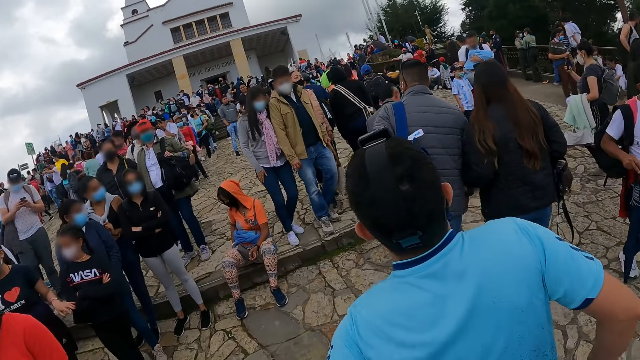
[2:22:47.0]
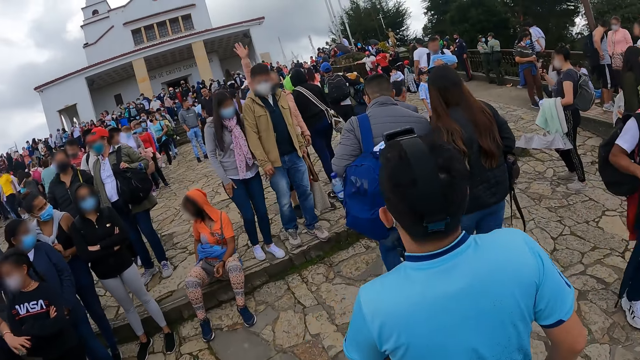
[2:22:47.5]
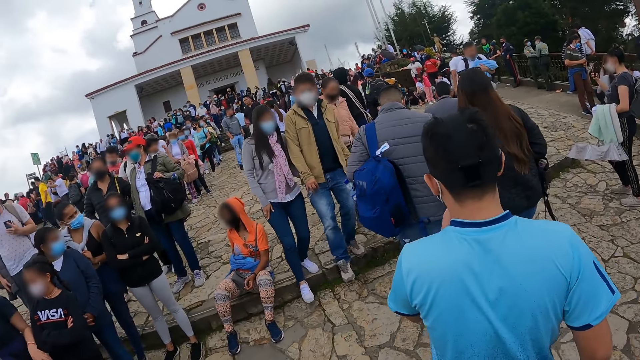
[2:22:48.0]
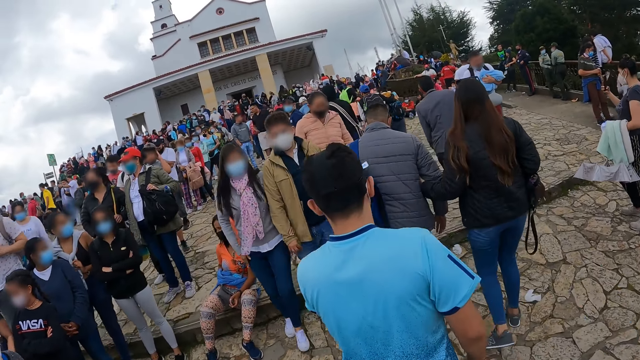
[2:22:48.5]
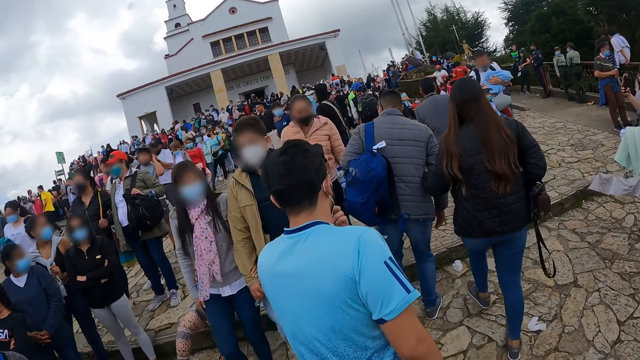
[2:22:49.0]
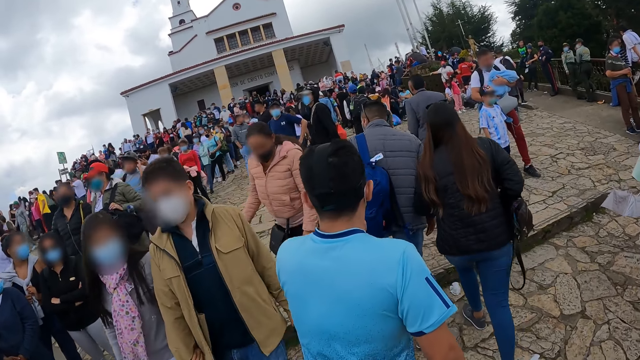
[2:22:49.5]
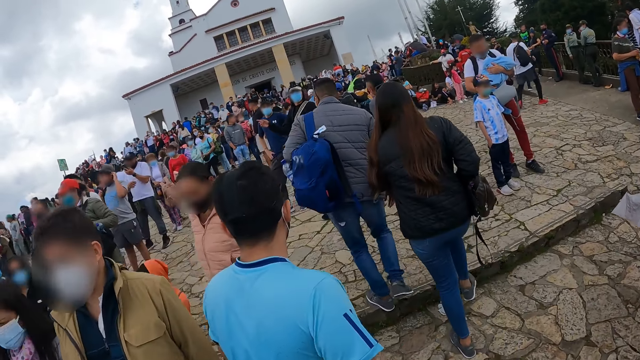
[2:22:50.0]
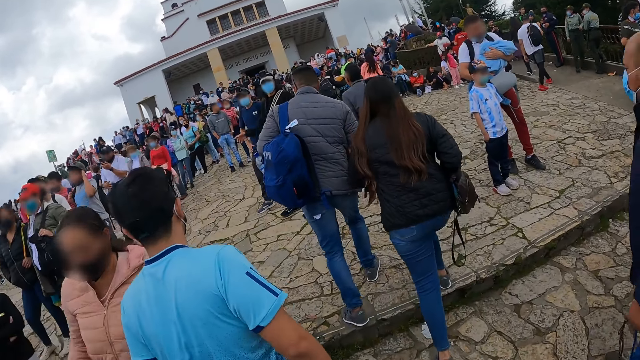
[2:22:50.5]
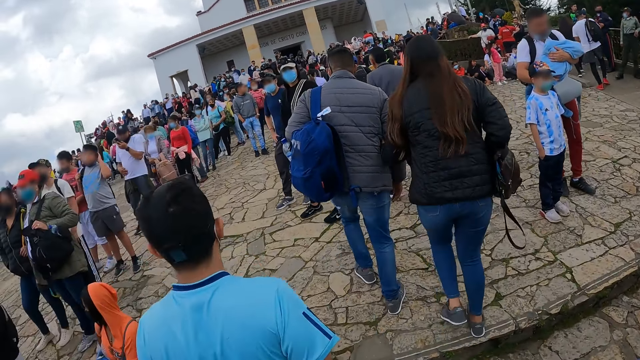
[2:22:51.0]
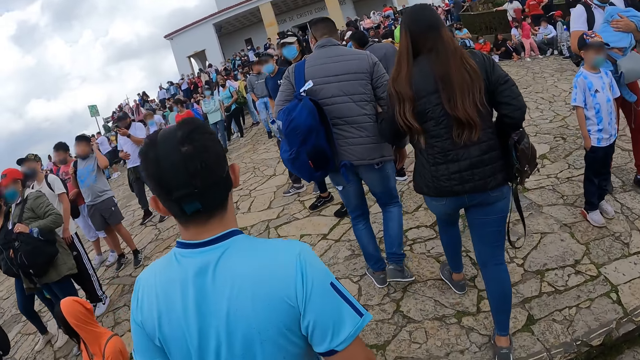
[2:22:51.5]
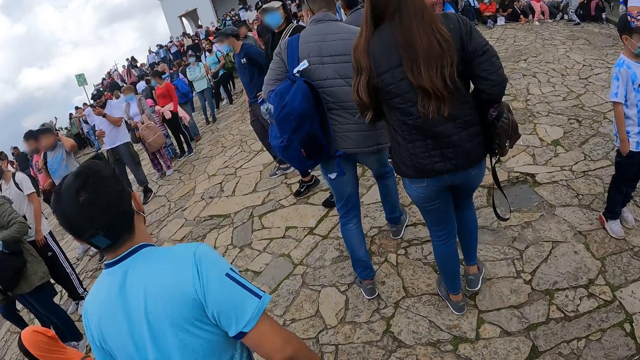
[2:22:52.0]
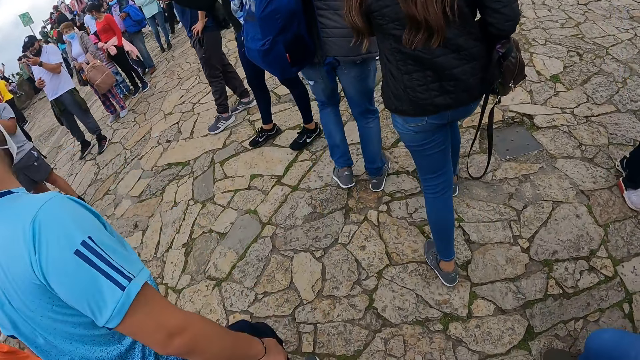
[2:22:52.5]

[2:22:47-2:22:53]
The man adjusts a facemask on his face with his right hand.

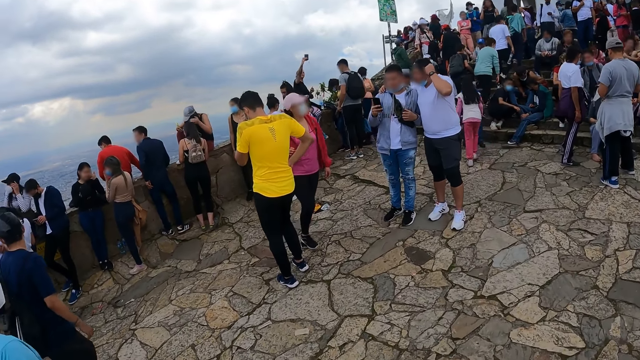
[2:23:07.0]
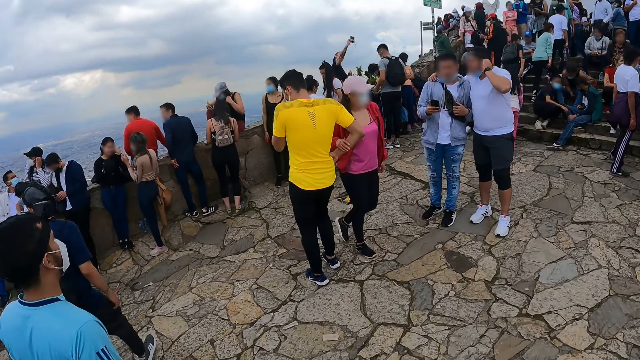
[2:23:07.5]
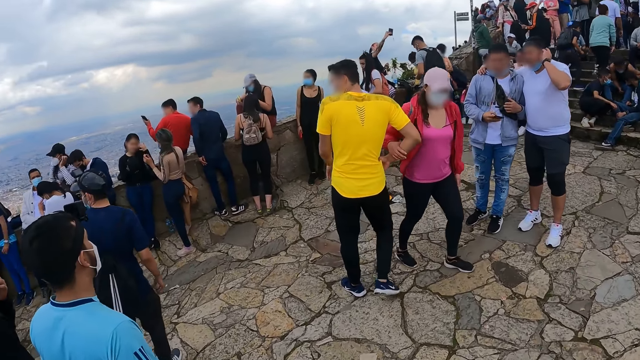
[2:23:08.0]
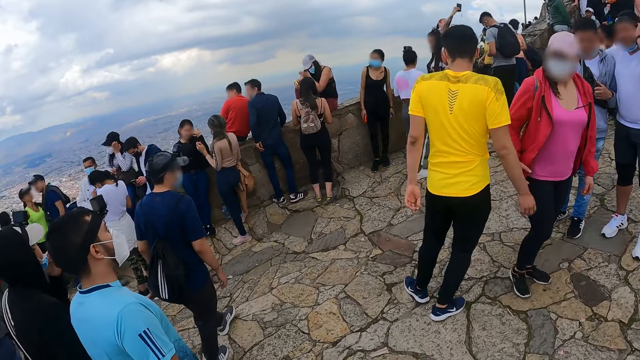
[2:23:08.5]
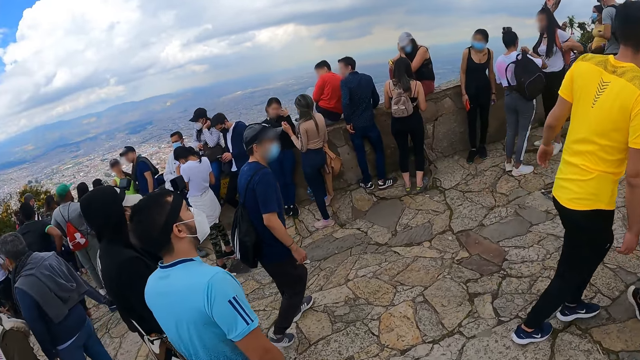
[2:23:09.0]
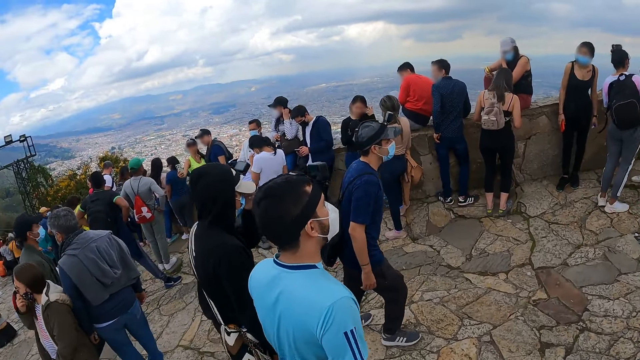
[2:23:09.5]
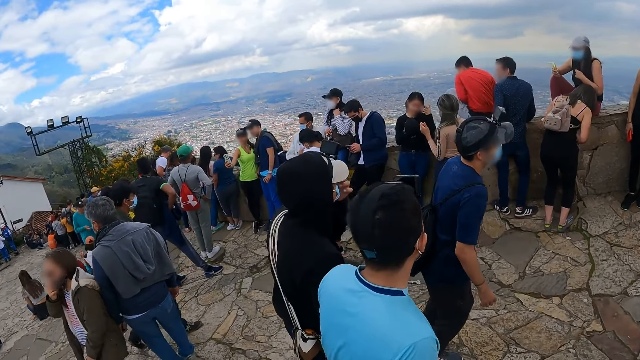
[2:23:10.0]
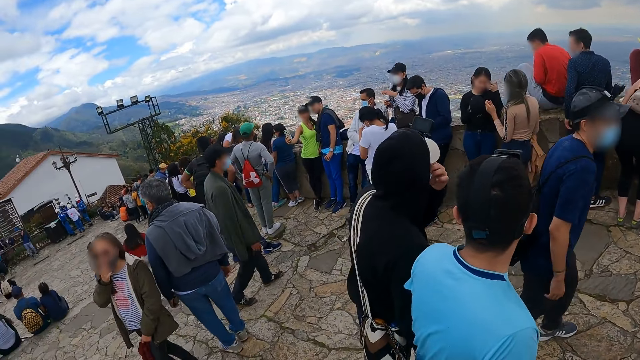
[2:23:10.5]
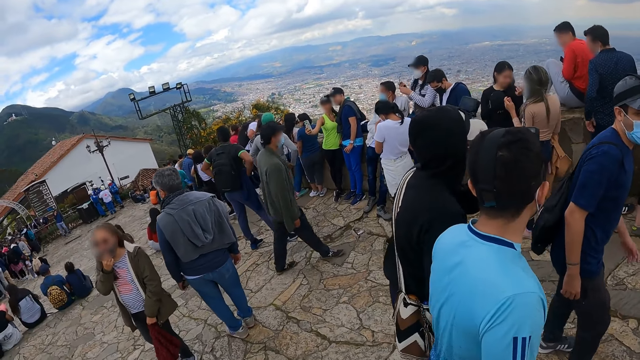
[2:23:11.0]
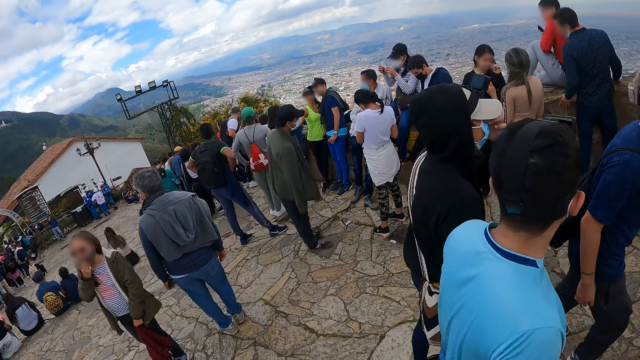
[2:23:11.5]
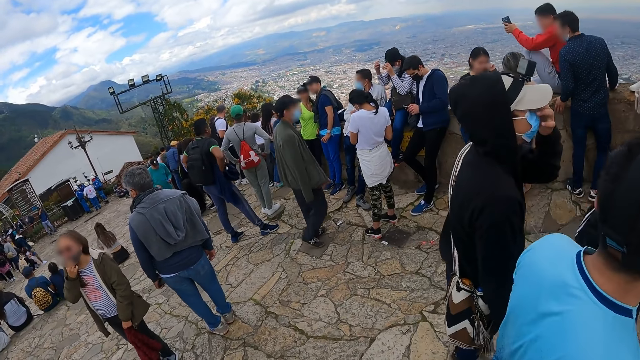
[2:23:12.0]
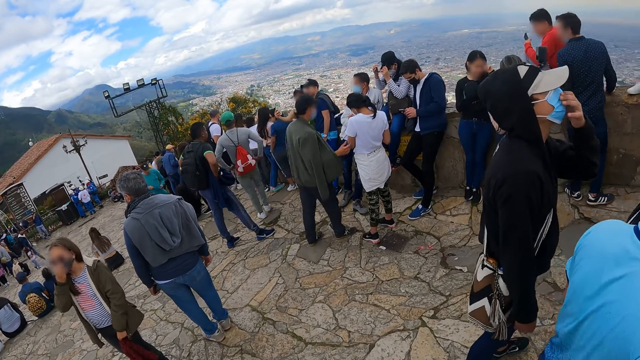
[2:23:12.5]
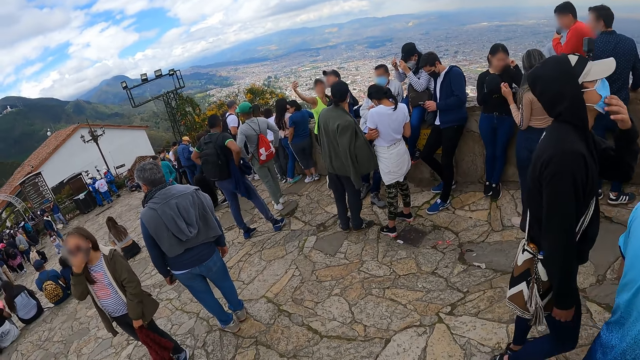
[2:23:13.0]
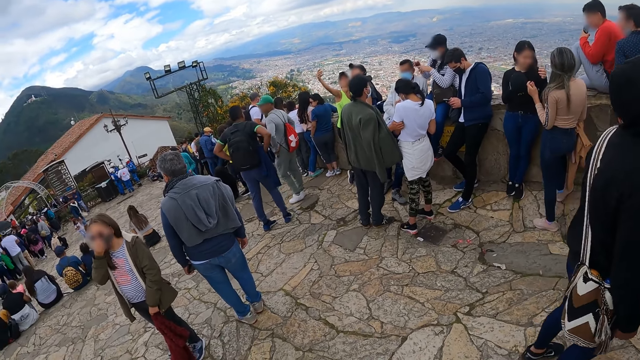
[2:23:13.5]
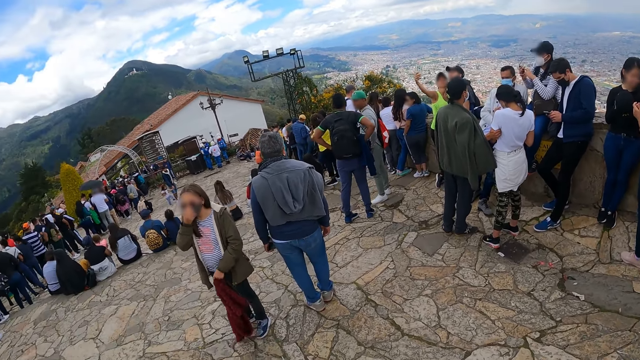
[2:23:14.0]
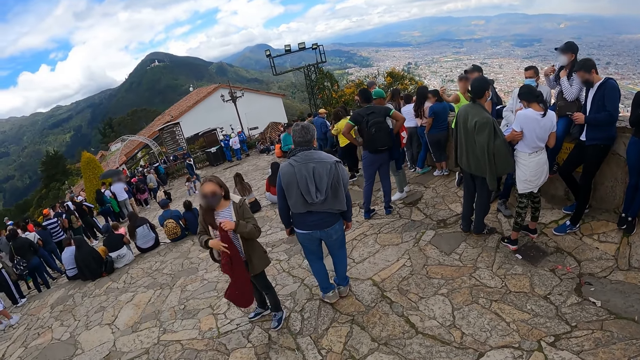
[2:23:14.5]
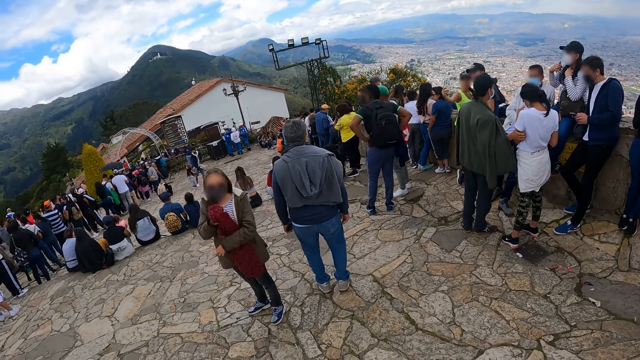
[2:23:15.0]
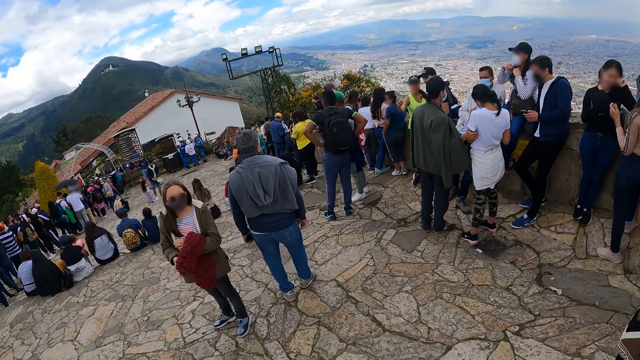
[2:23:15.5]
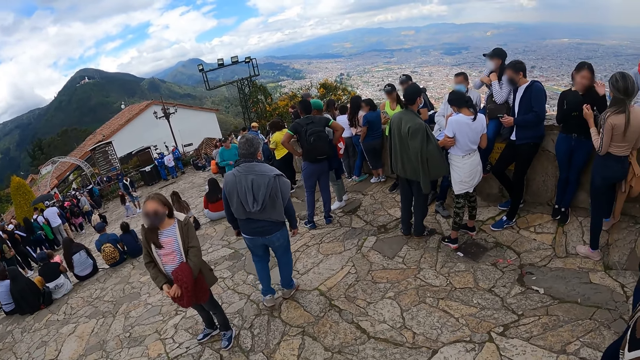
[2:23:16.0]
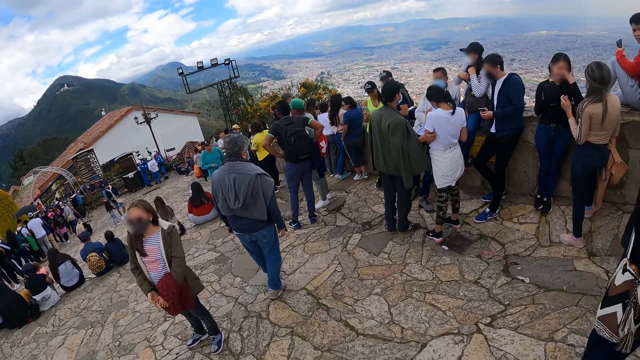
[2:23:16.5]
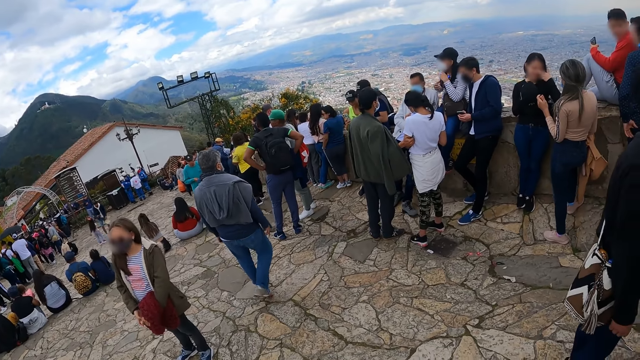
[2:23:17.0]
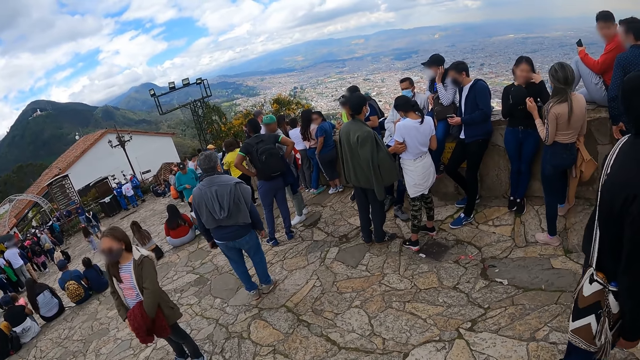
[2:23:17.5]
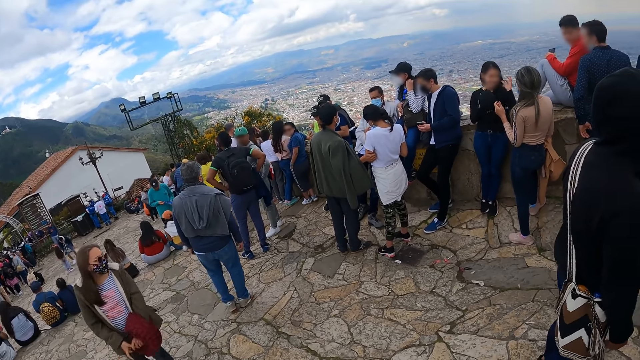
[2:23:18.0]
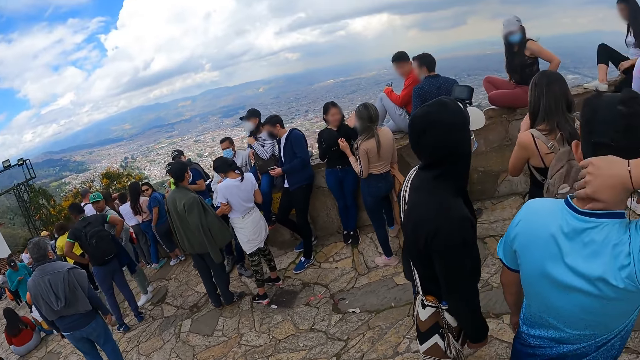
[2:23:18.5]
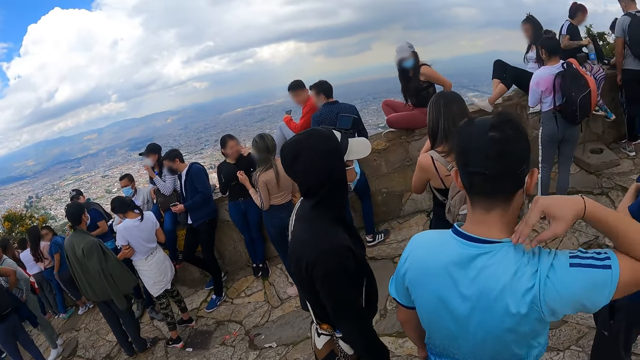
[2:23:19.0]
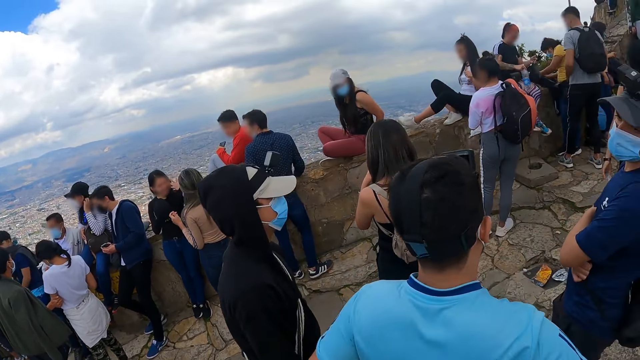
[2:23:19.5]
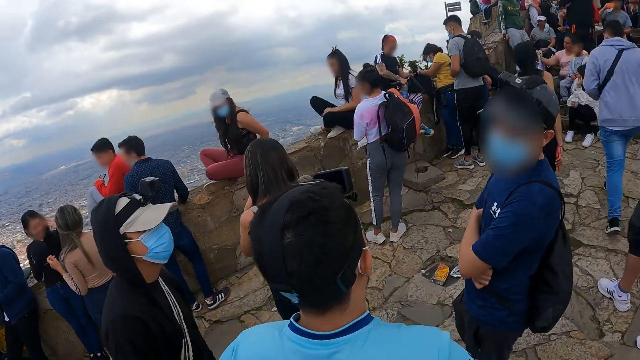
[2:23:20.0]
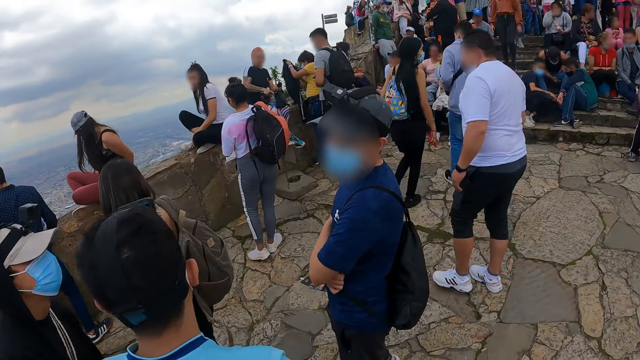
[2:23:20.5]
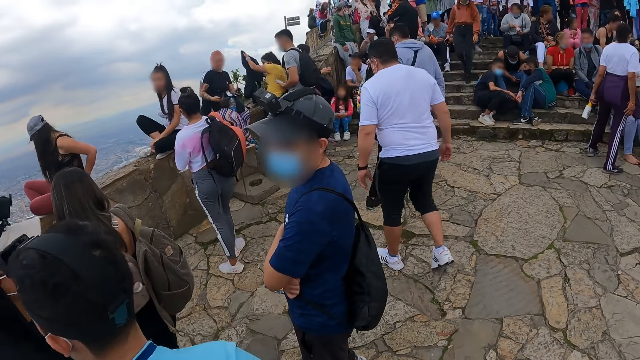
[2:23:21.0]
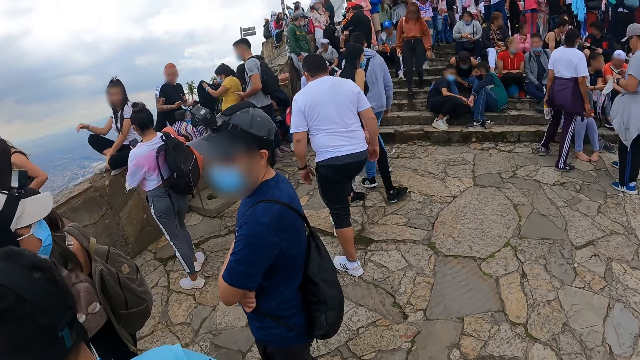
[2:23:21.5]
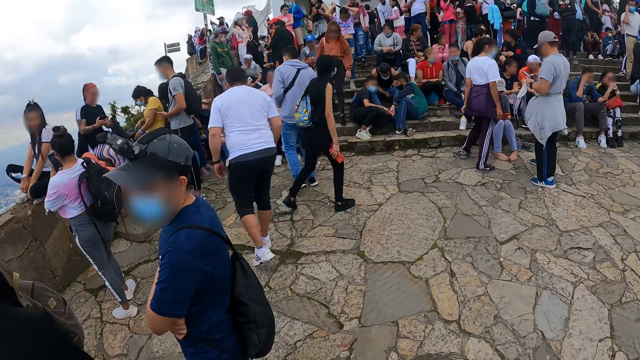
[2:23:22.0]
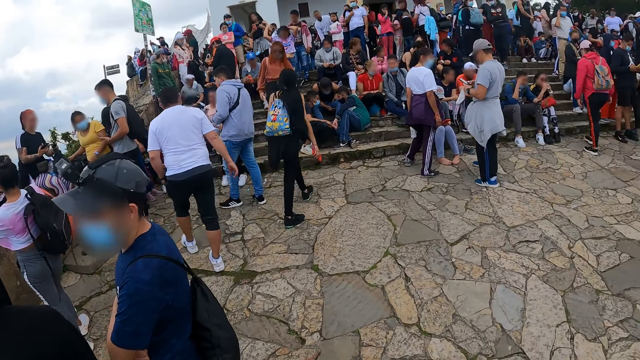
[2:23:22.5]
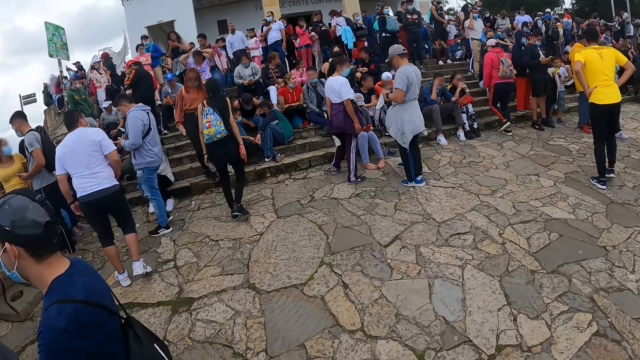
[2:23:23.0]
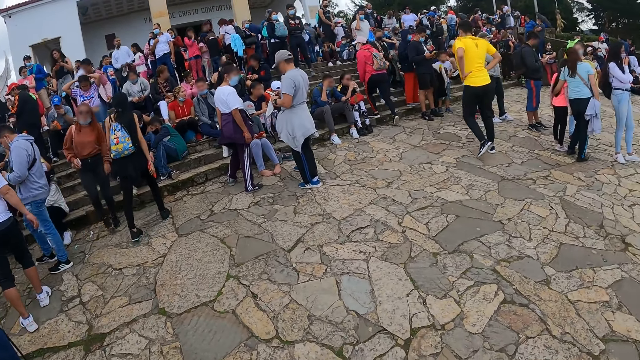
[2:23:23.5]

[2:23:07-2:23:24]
The man adjusts the facemask on his face with his right hand. The camera wearer stands with his friends. Another man rubs his neck with his right hand.
